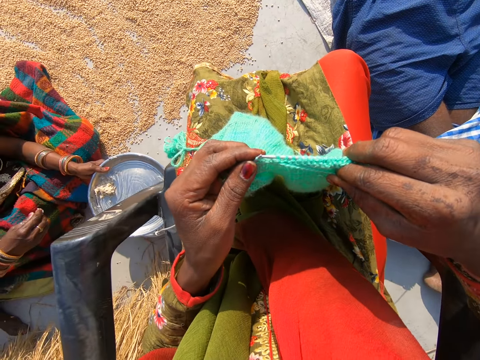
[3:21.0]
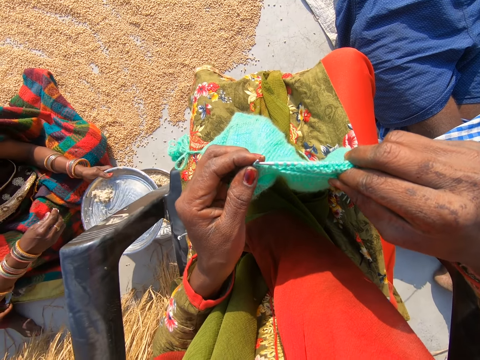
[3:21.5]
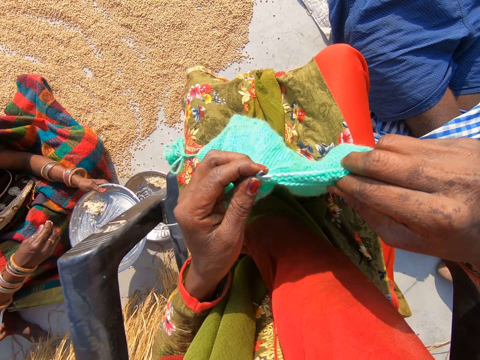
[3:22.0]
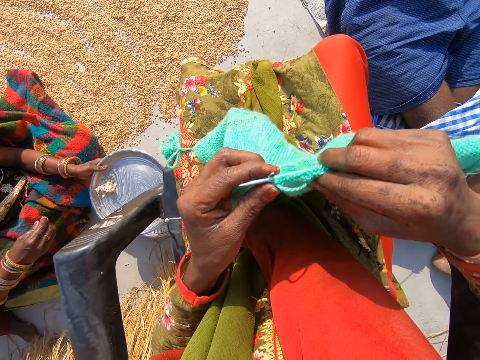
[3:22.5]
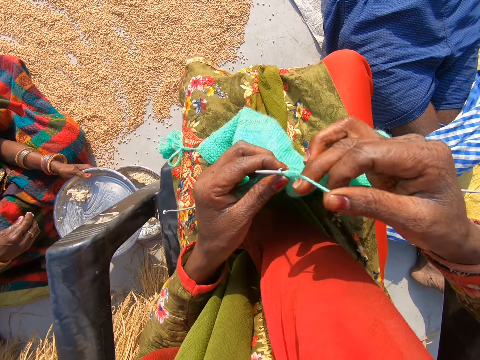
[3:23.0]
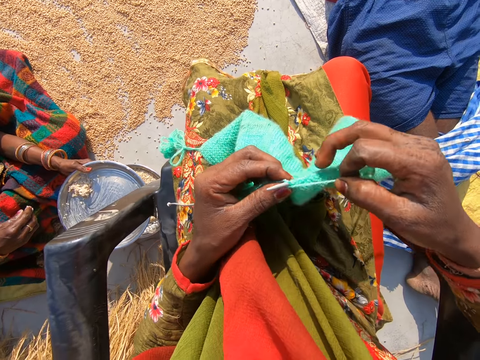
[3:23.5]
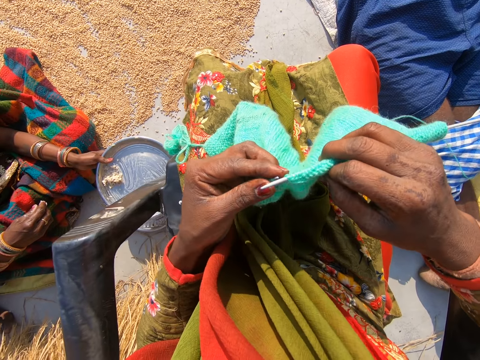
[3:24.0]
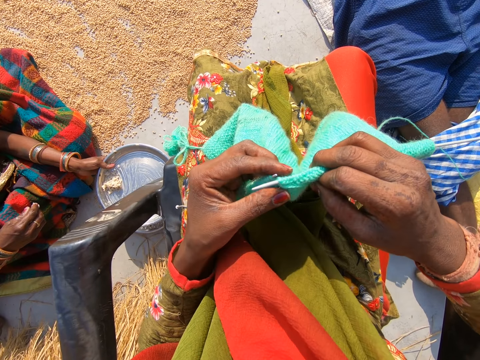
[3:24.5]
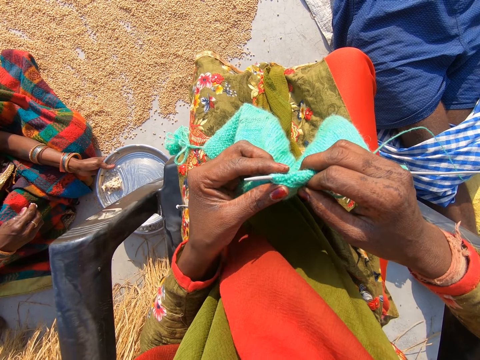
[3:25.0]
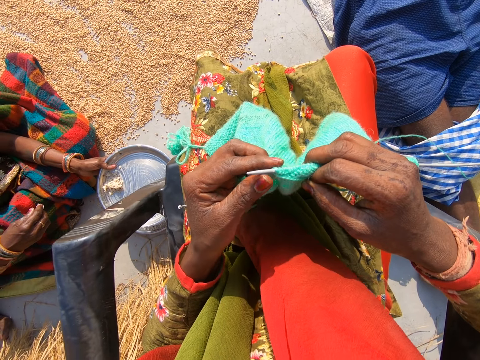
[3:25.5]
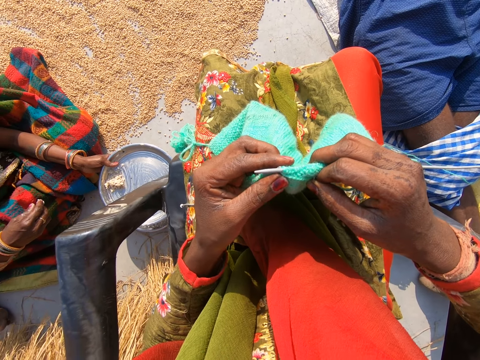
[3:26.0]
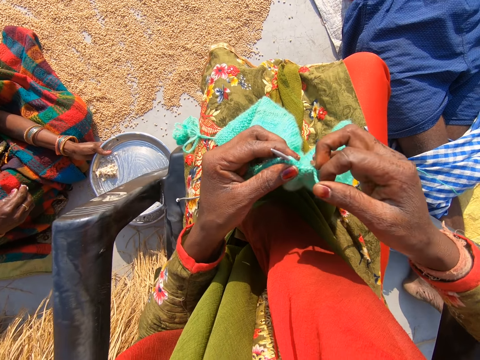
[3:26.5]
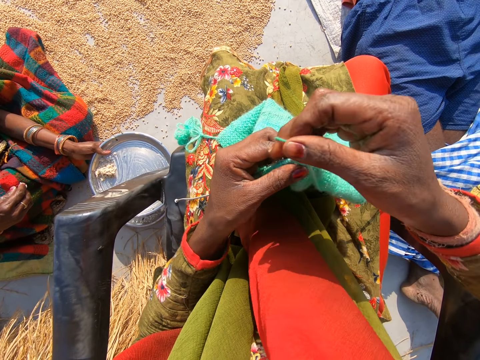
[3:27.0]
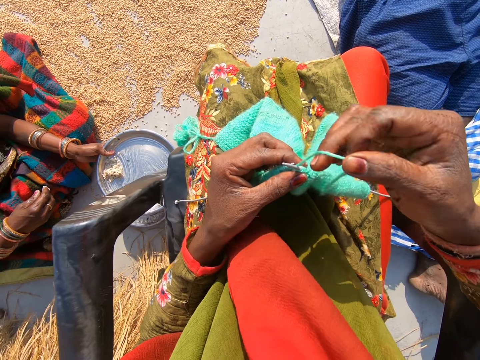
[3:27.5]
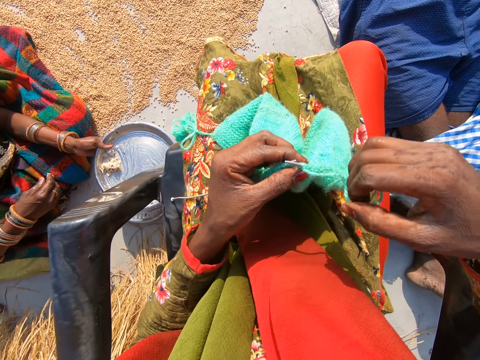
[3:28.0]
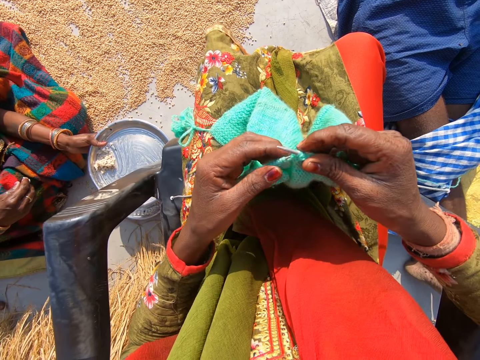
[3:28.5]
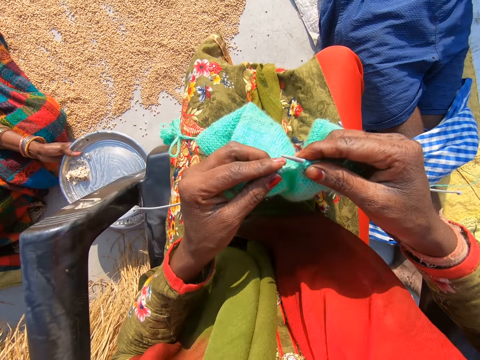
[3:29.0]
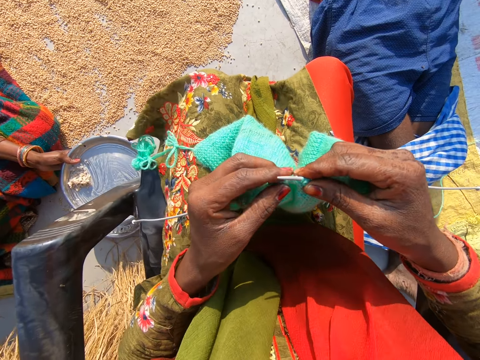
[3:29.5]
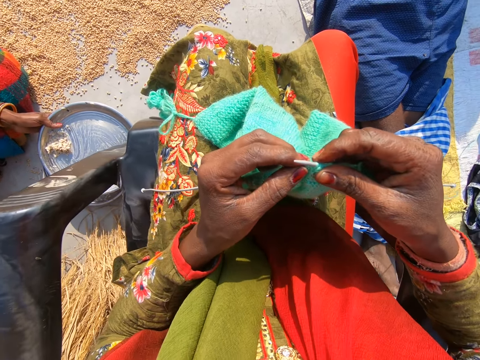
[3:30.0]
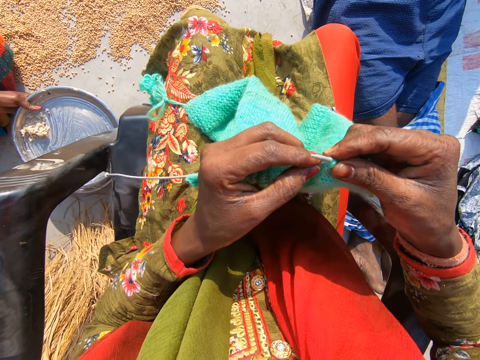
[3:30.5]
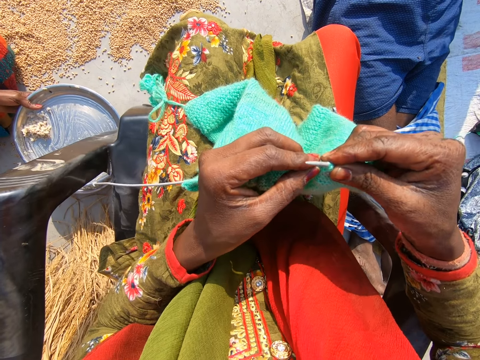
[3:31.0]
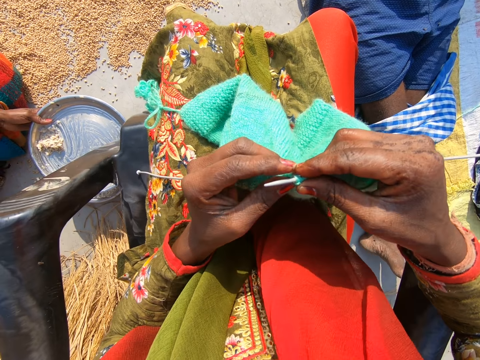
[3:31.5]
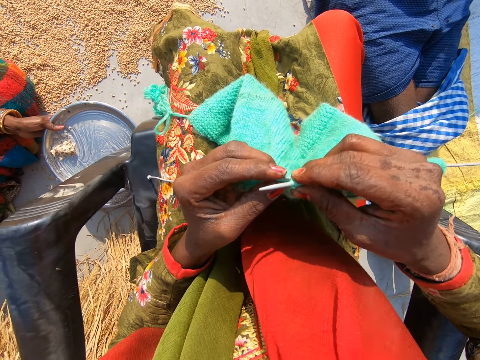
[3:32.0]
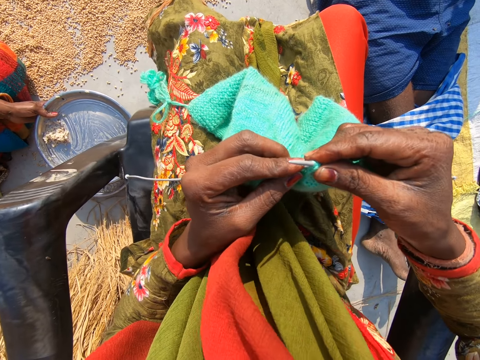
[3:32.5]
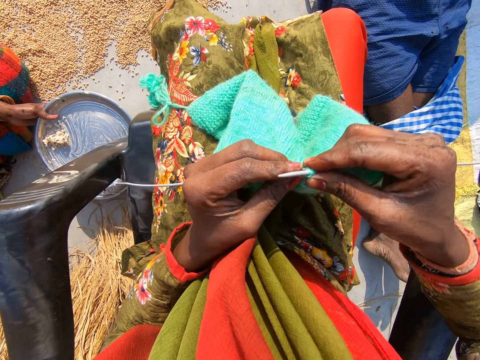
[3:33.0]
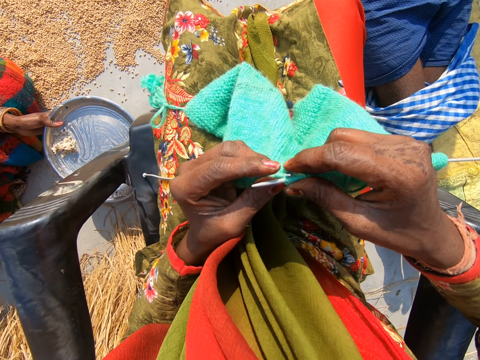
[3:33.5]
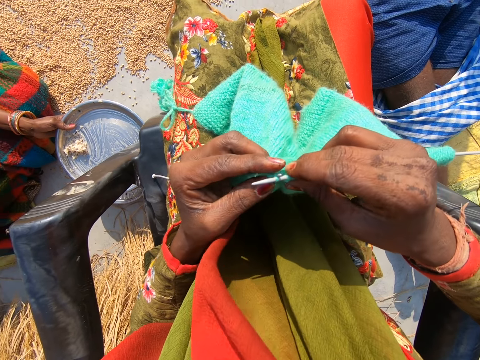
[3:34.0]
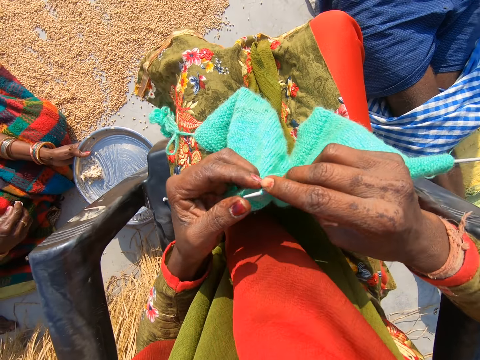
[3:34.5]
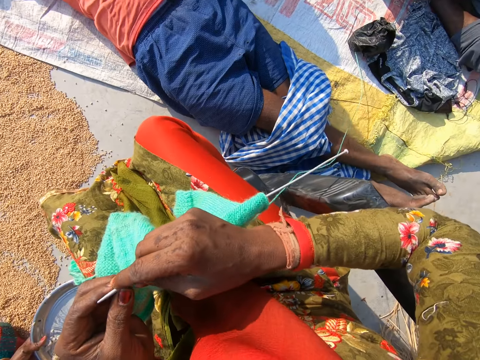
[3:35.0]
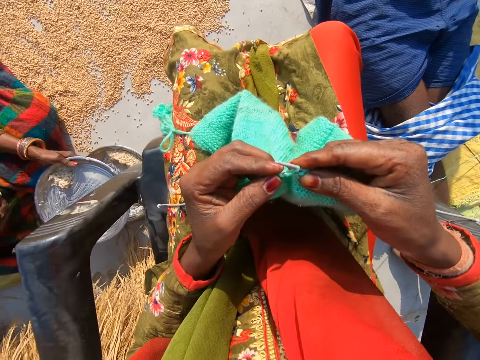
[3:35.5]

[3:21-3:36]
The camera wearer knits the sweater. They roll the yarn on the crochet needle. They look at the sweater. They knit the sweater.

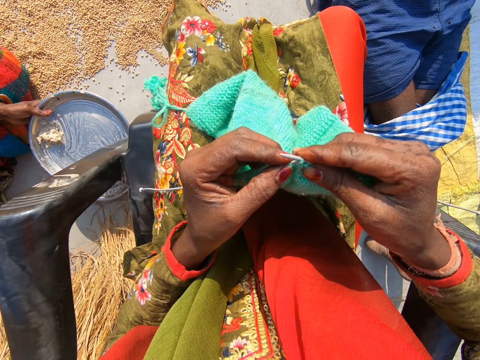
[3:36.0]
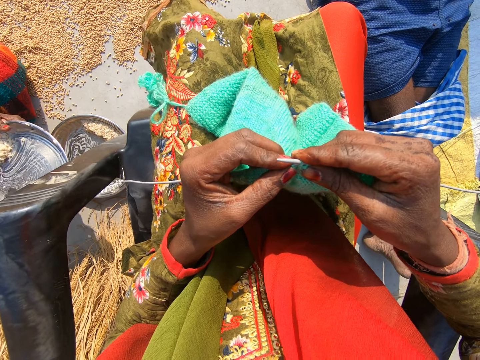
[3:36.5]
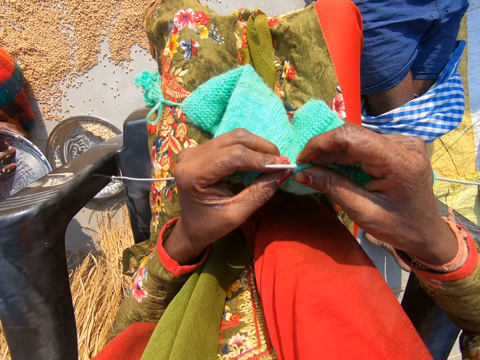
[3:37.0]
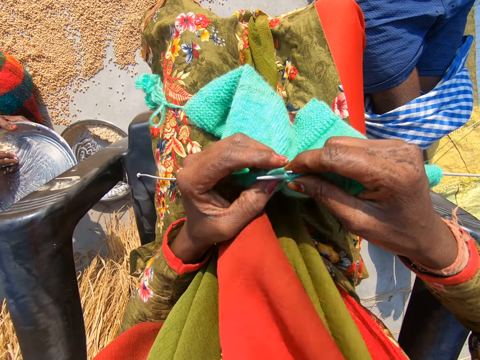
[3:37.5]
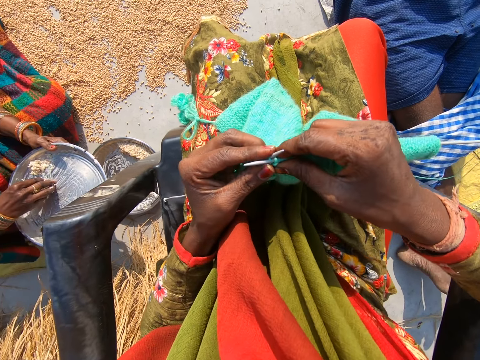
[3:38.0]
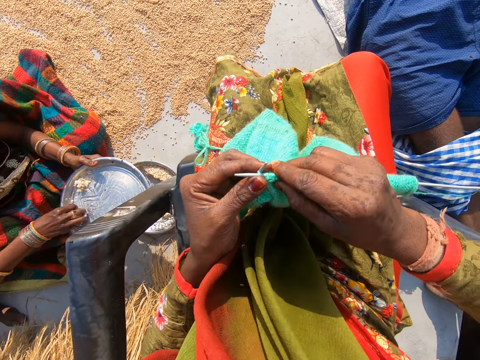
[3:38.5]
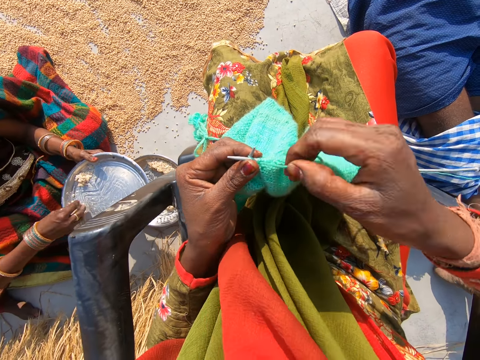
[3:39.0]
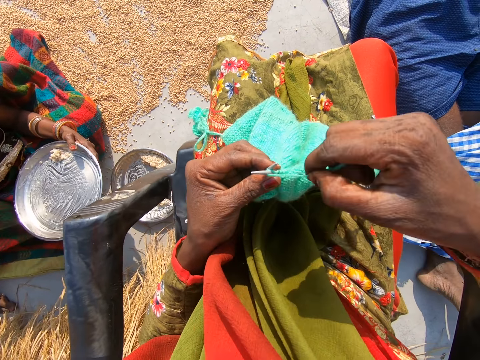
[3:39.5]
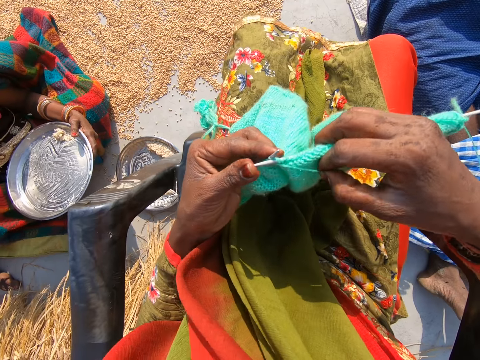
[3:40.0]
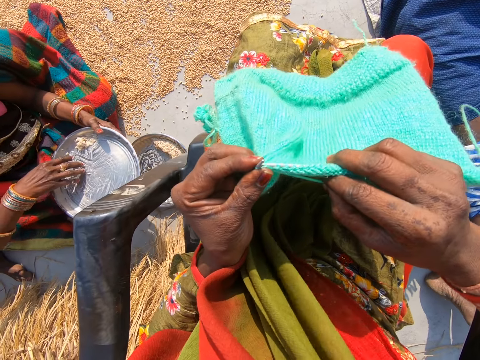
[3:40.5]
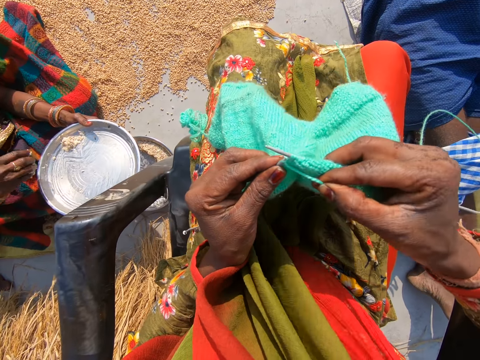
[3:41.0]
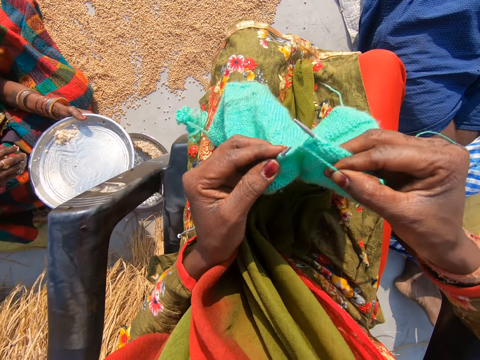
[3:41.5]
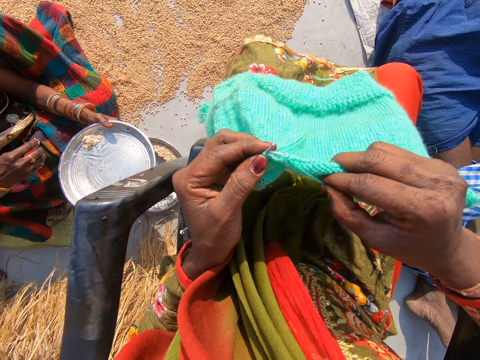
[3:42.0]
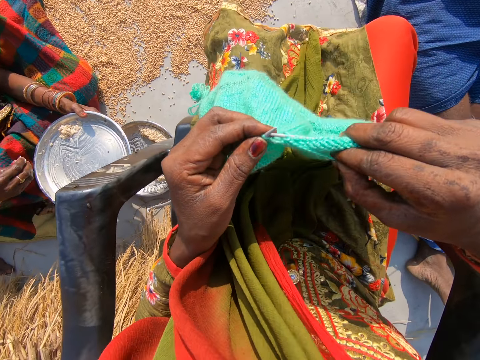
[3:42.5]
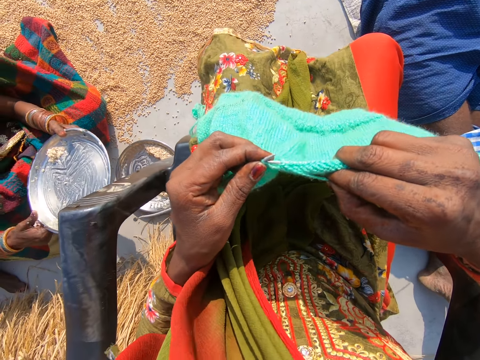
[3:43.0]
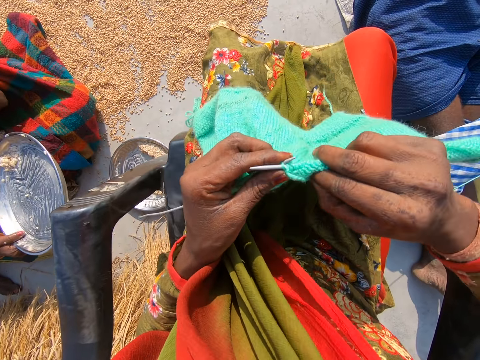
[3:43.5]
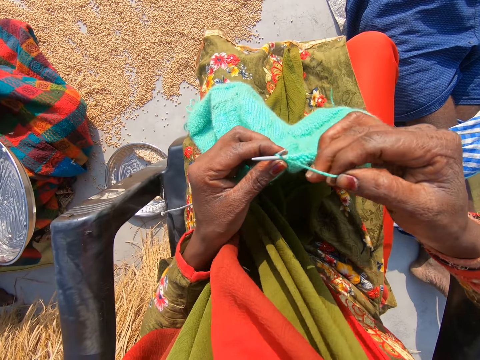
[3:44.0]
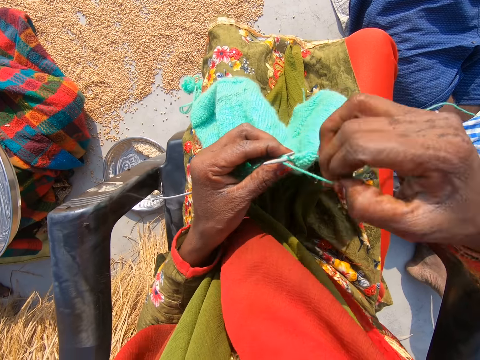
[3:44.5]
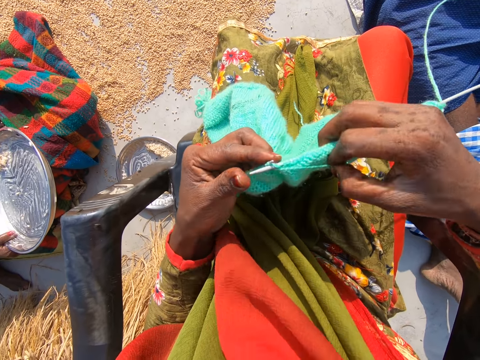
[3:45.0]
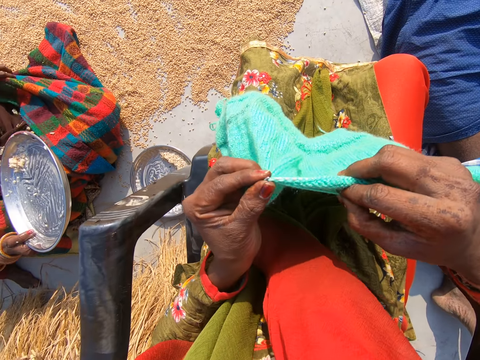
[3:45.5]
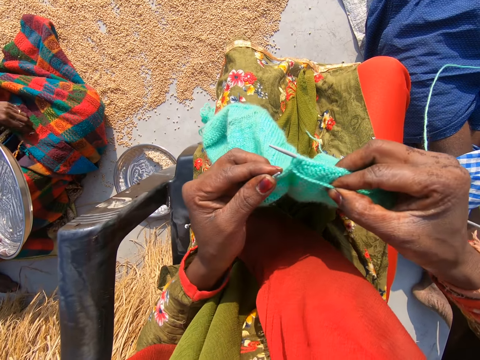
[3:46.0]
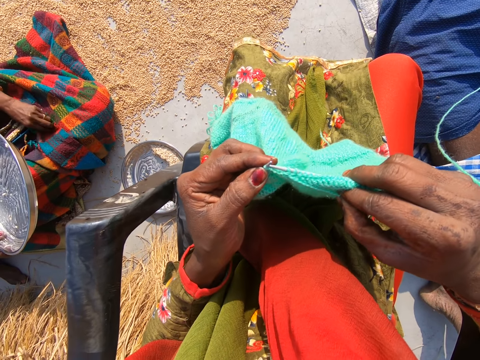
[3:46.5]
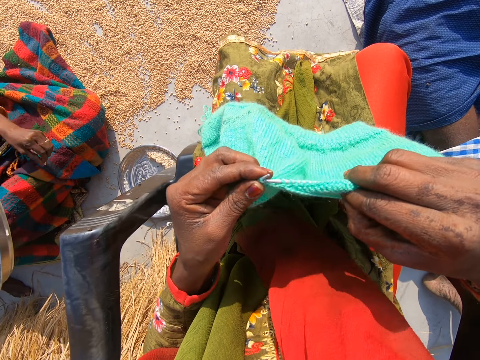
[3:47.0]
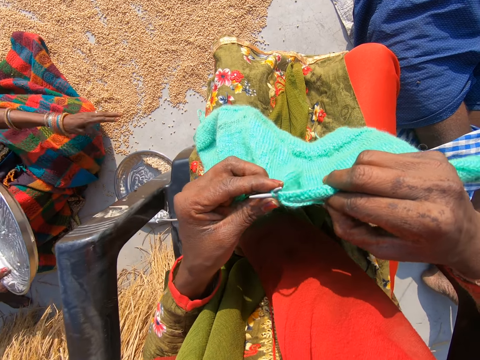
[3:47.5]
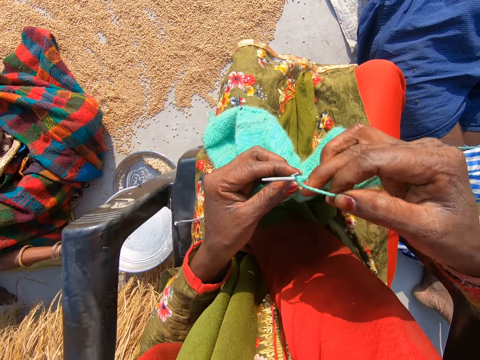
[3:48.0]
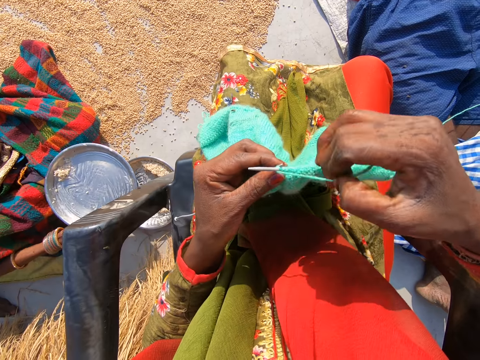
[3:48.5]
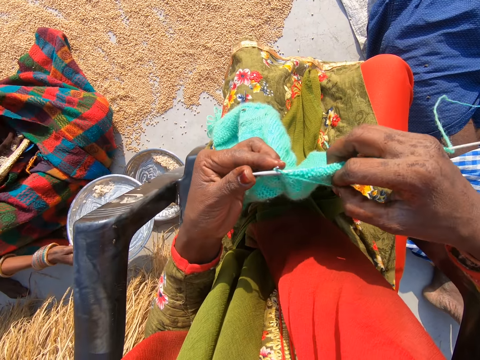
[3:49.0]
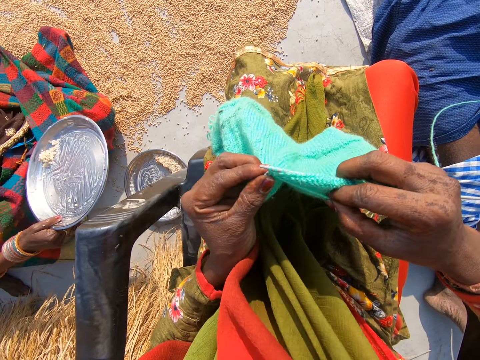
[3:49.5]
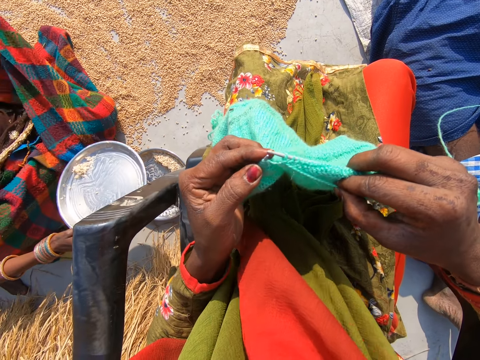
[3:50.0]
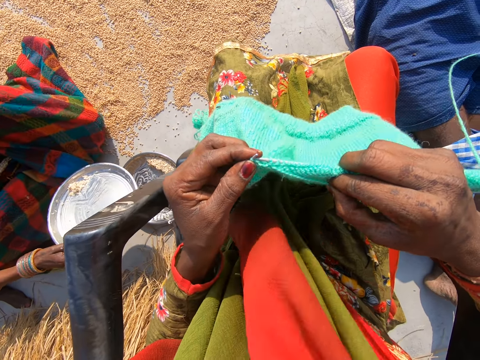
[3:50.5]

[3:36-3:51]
The camera wearer rolls the yarn on the crochet needle. A woman eats from the plate. The camera wearer knits the sweater. The woman passes the plate to her right hand. The camera wearer rolls the yarn on the crochet needle and knits the sweater. The woman picks a food remnant from her cloth with her left hand. The woman drops the food remnant on the floor. The camera wearer rolls the yarn on the crochet needle and knits the sweater.
